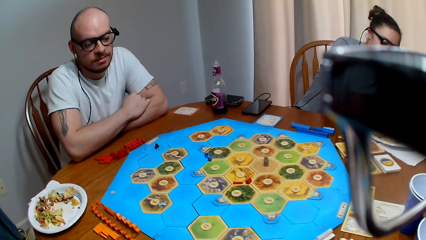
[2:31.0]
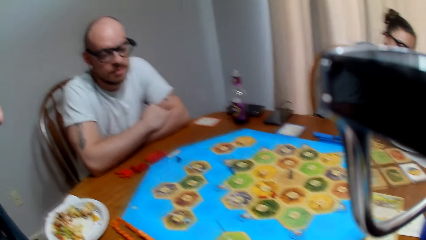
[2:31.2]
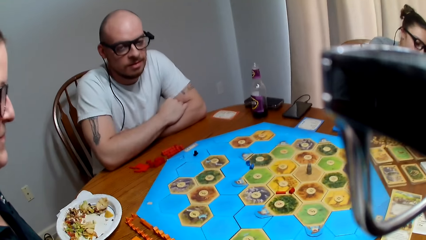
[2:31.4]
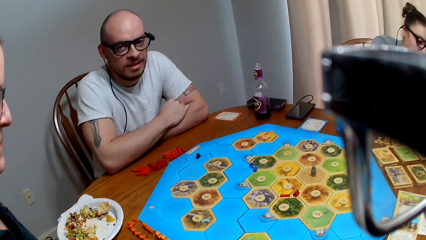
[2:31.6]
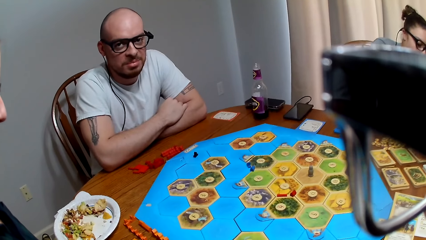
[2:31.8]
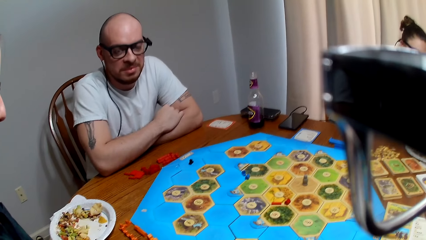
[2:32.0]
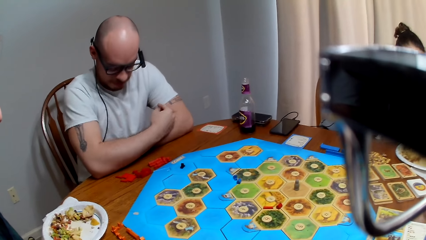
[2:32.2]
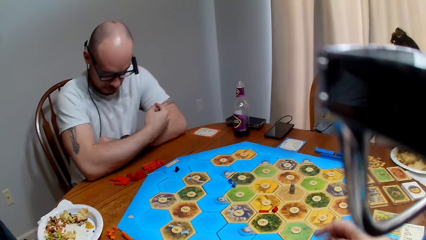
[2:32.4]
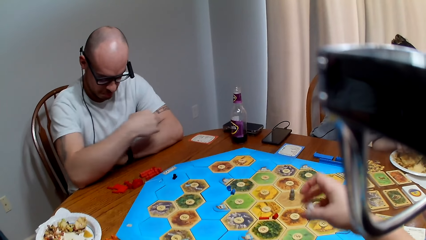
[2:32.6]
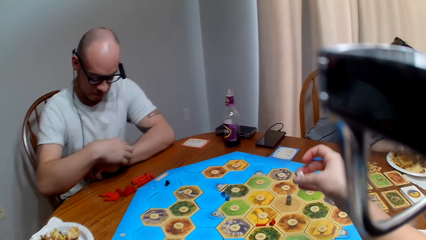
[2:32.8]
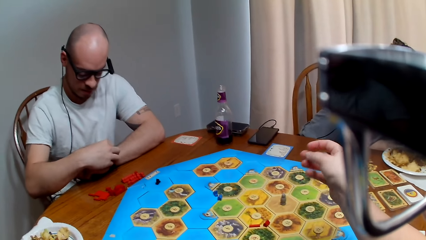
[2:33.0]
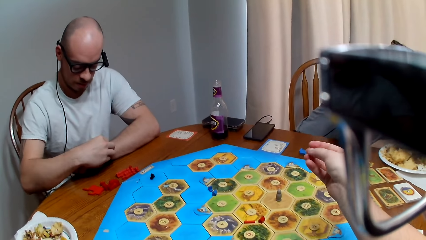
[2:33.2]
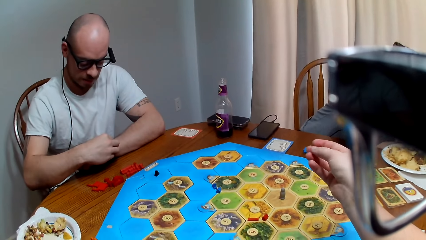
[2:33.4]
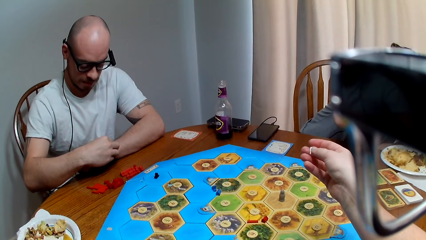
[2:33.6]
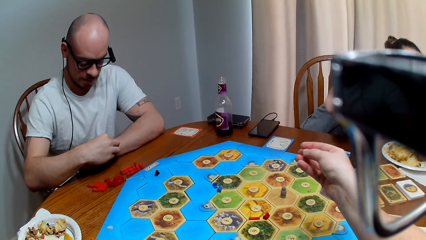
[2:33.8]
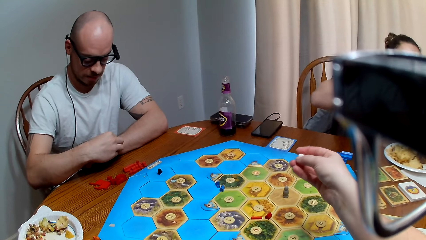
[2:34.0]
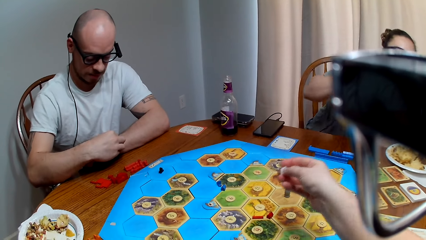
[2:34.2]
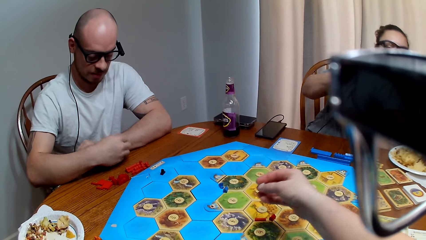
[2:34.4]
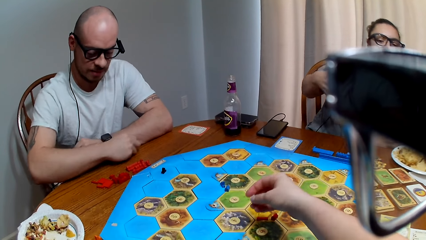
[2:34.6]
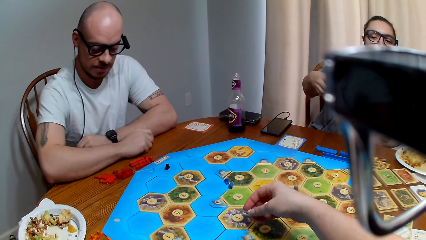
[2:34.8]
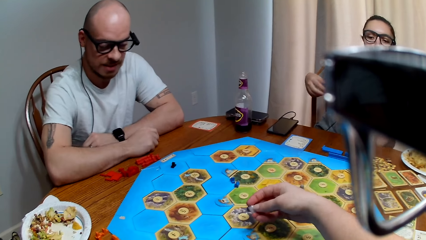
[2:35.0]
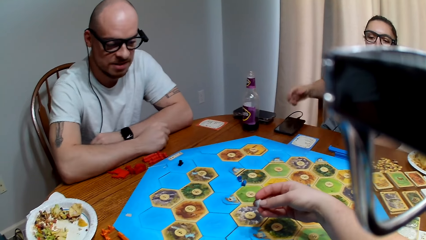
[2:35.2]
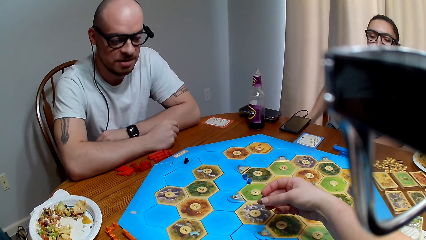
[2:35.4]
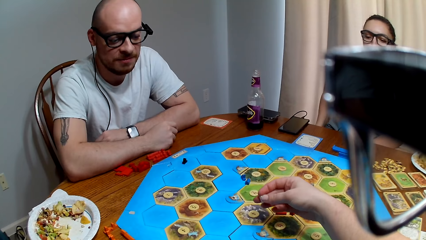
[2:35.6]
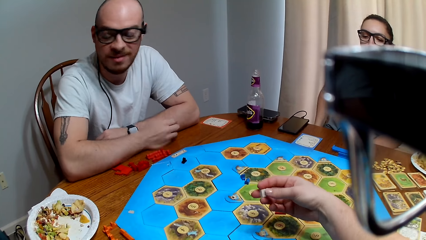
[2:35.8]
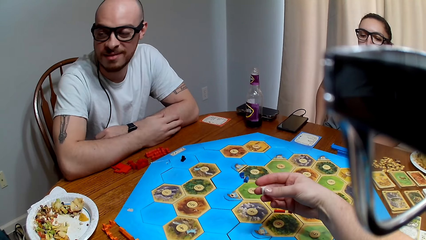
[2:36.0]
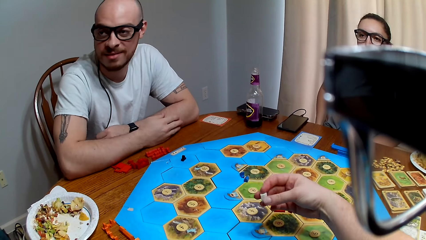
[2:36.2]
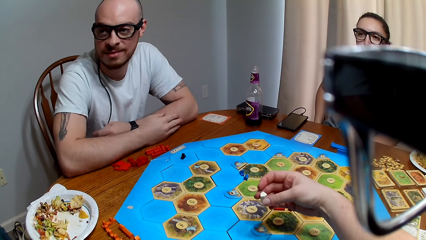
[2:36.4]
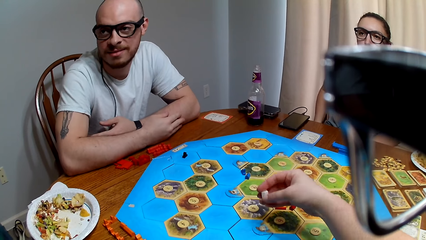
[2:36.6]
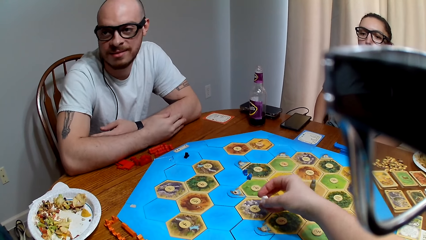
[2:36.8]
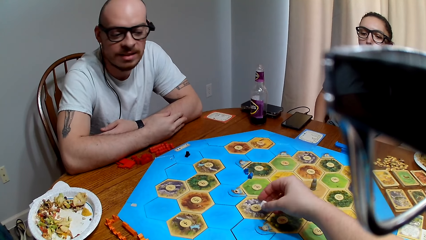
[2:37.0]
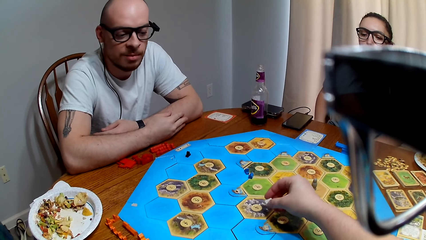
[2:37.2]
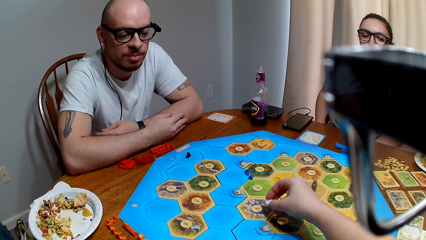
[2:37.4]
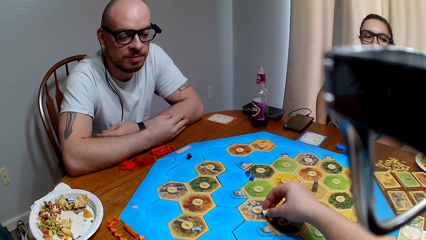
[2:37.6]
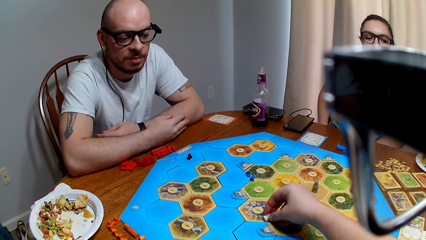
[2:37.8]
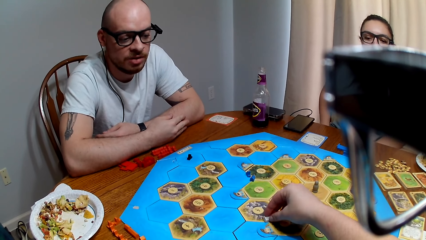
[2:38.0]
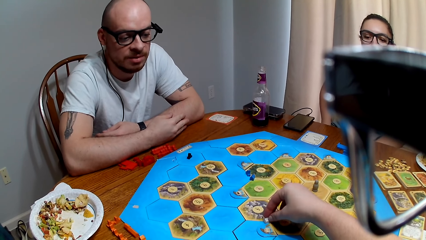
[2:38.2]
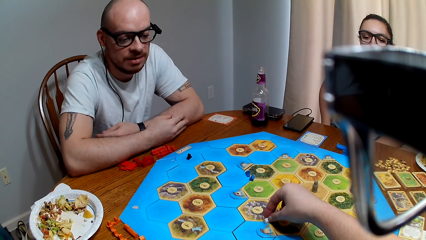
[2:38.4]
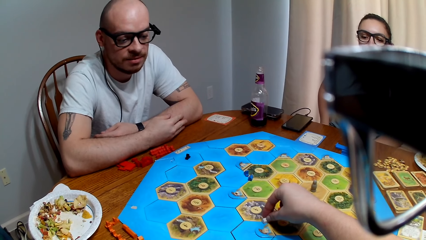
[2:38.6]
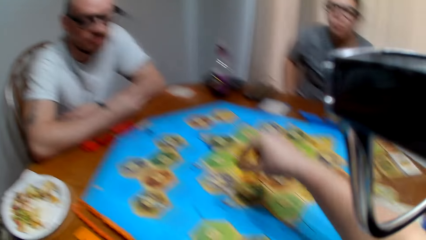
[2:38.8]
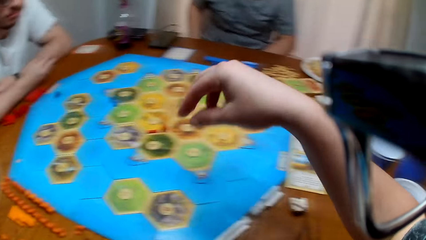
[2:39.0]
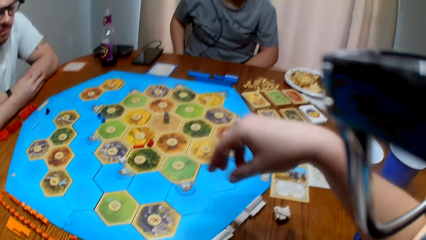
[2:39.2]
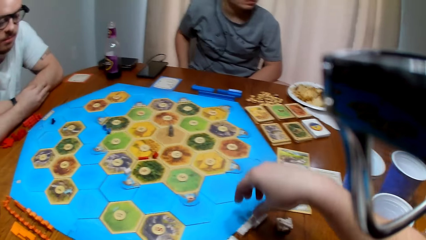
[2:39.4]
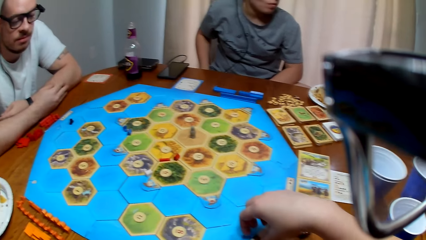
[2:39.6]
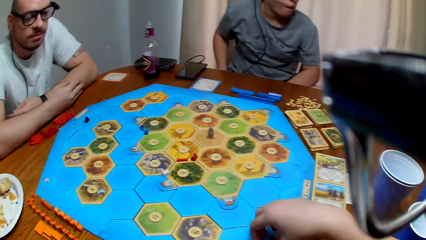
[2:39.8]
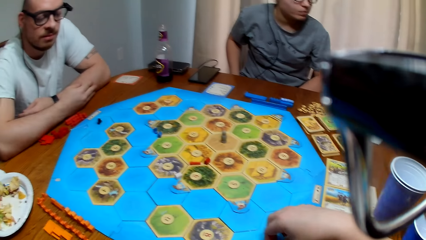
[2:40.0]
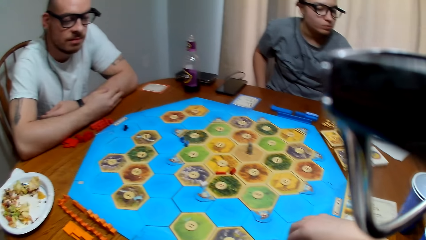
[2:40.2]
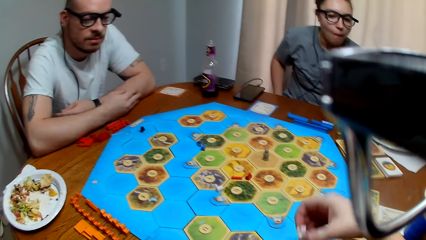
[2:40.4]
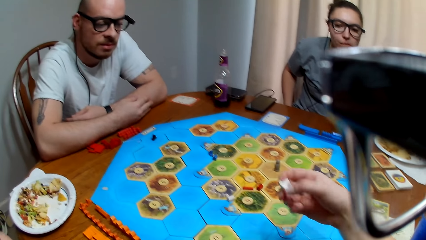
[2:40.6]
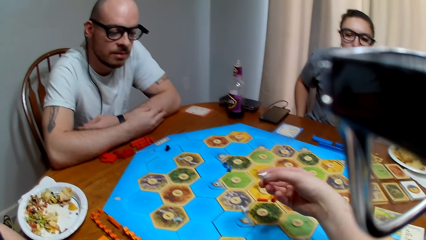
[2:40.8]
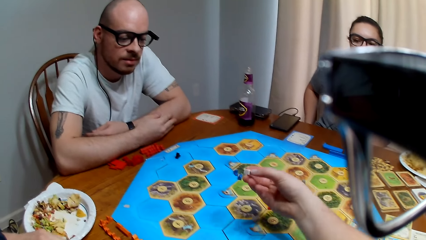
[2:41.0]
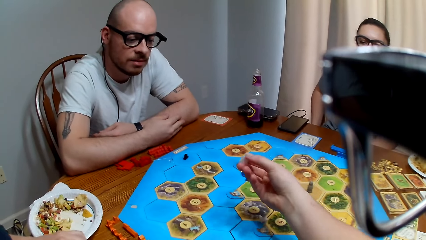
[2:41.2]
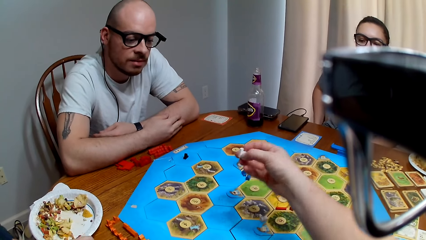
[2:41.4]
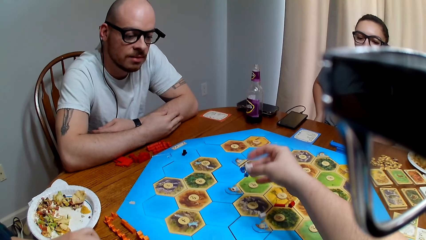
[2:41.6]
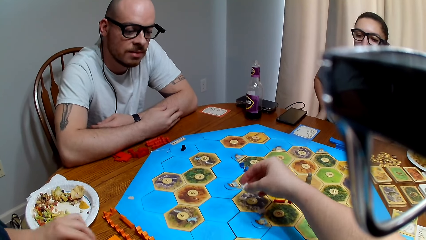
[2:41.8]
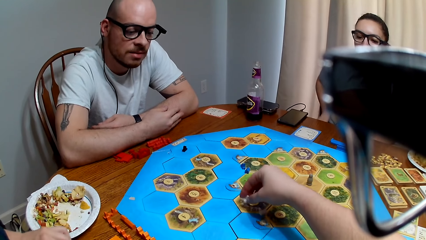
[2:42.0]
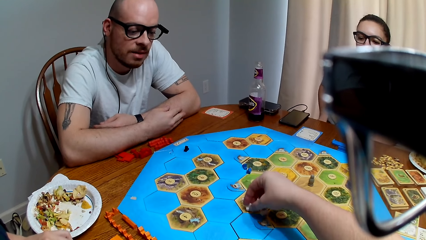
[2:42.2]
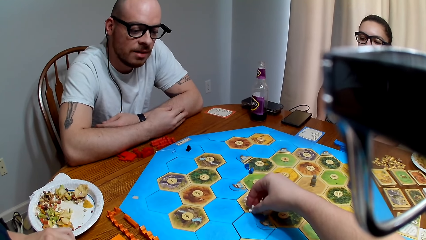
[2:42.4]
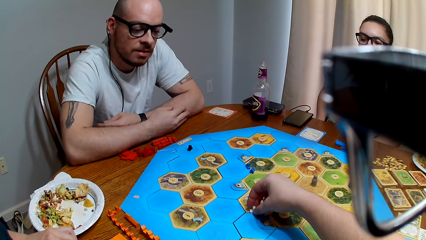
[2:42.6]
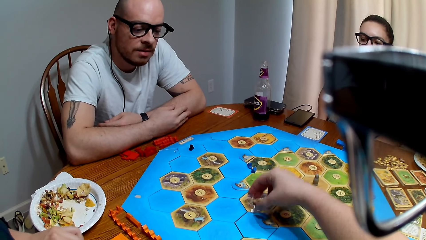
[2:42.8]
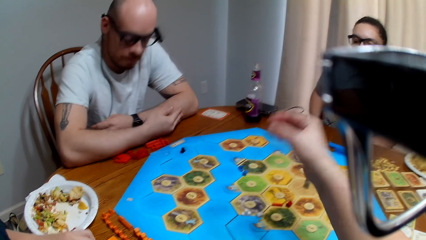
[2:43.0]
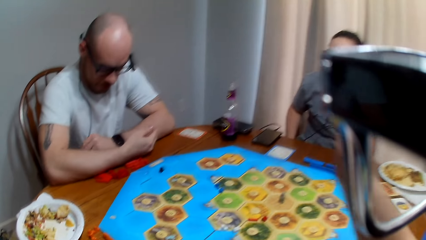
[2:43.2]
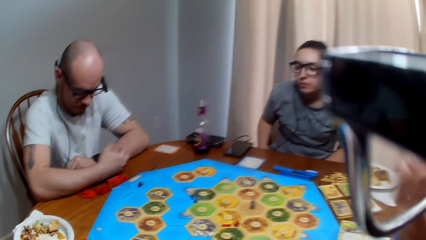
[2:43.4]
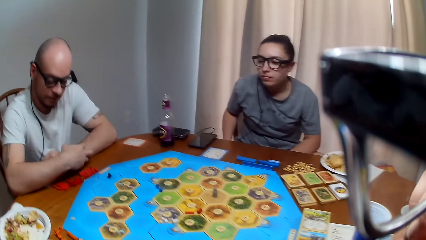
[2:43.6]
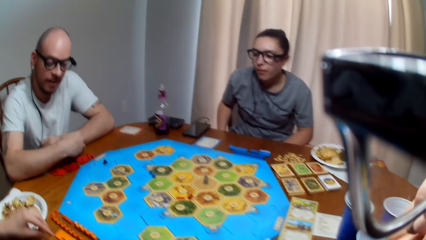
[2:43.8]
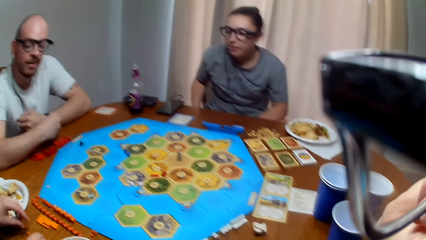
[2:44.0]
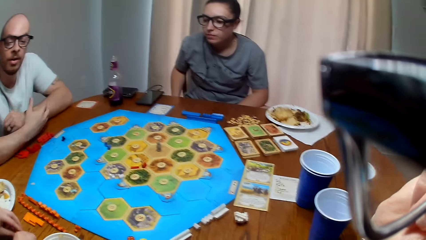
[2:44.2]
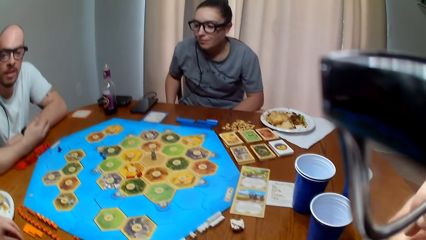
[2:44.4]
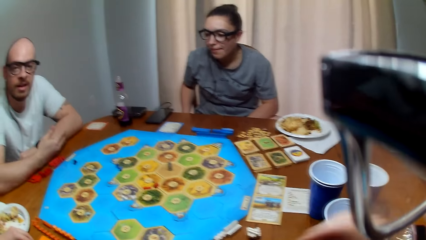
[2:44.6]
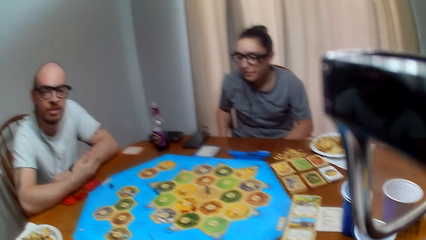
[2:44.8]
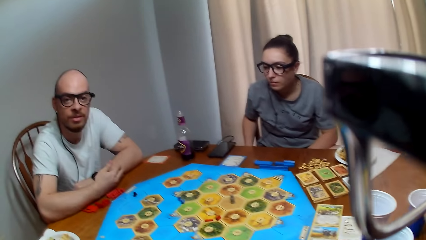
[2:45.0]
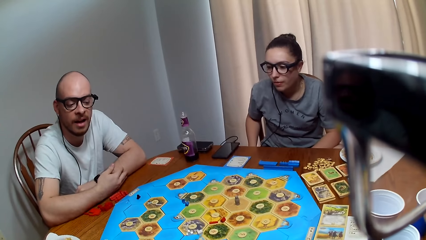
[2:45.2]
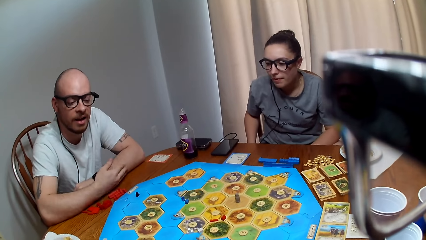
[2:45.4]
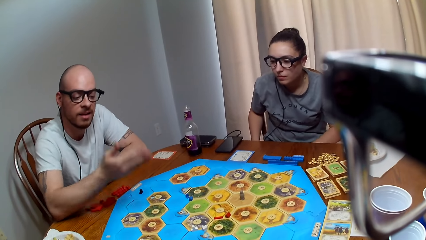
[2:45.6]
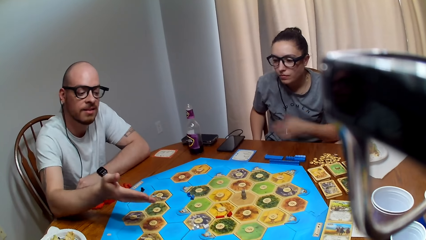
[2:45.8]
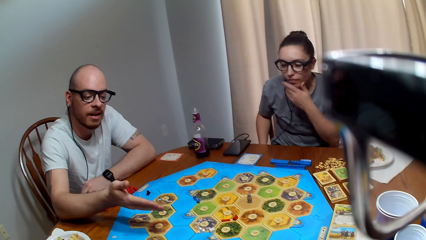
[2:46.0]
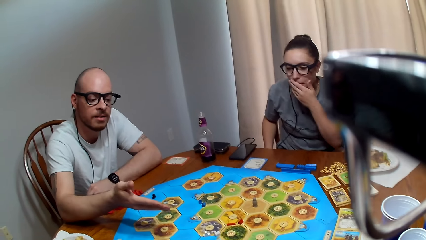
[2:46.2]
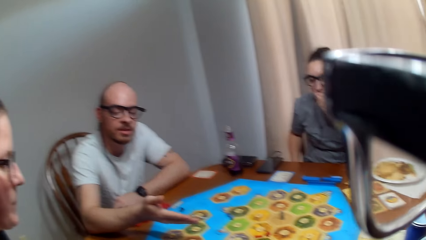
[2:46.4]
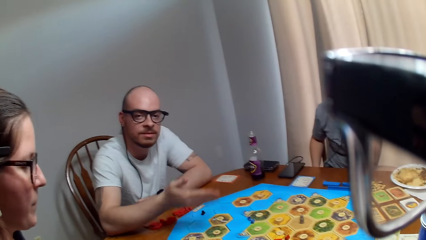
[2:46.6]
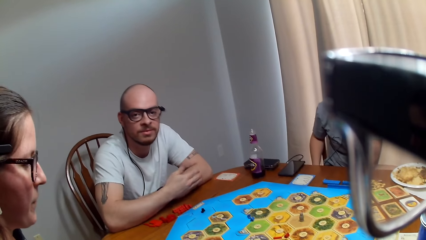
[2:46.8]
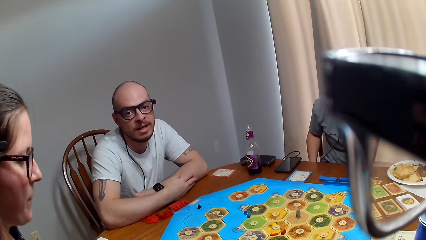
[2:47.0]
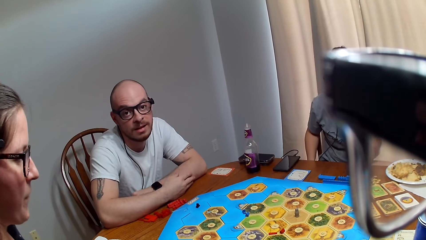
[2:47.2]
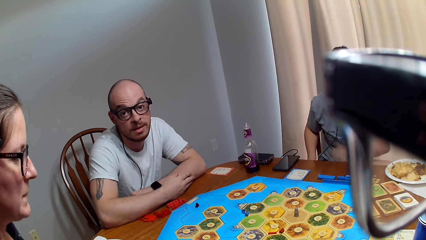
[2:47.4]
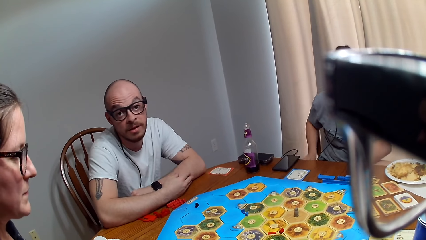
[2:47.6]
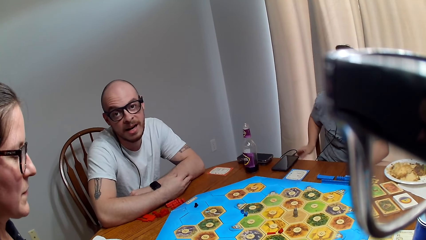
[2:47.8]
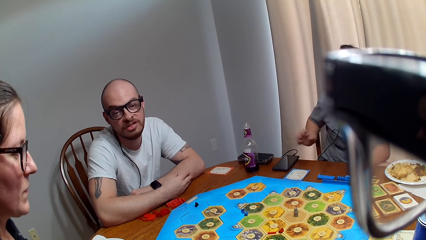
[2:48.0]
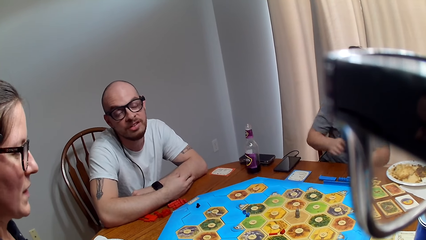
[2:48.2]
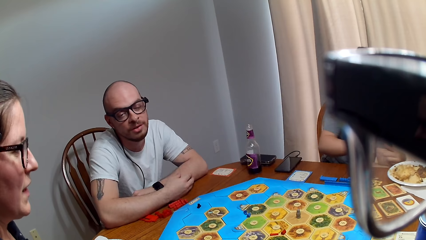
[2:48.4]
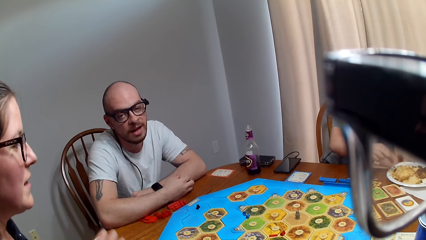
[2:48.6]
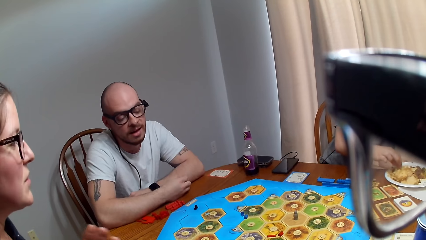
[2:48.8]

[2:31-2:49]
A man talks to a woman. The man checks his watch. The camera wearer holds a peg. They place the peg on the game board. The man talks to the woman. The camera wearer collects a peg. They place the peg on the board. The man speaks to the camera wearer. Another woman places her hand on her mouth. The man talks to the camera wearer.
